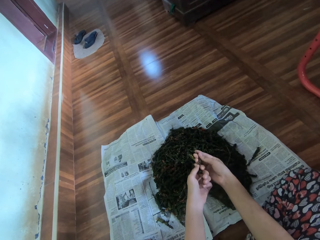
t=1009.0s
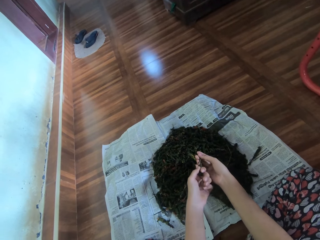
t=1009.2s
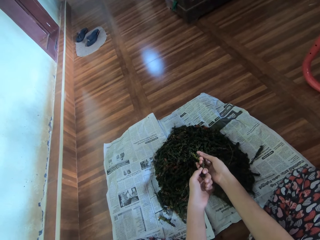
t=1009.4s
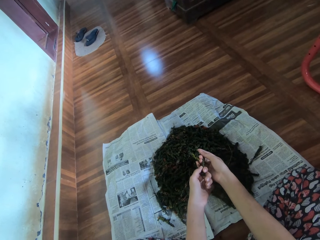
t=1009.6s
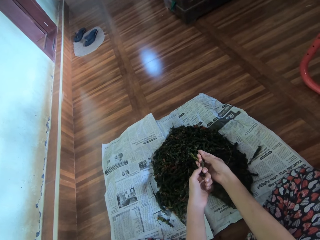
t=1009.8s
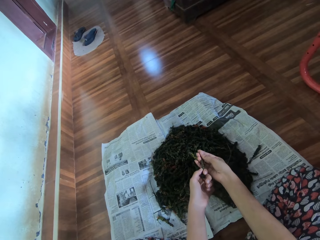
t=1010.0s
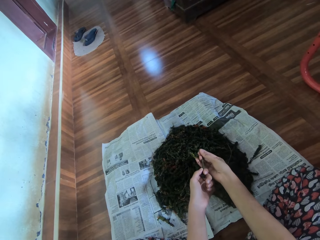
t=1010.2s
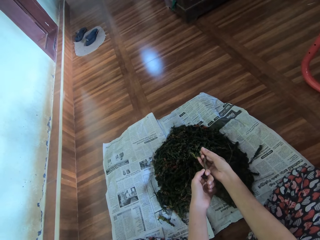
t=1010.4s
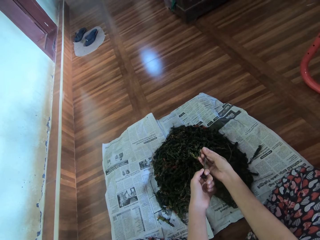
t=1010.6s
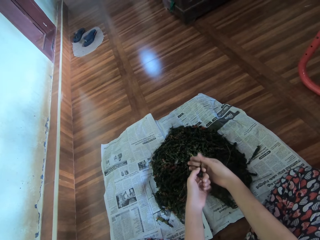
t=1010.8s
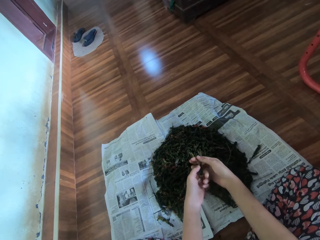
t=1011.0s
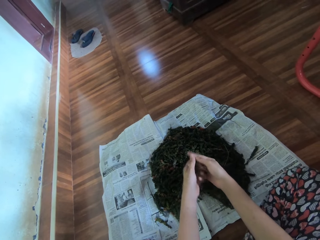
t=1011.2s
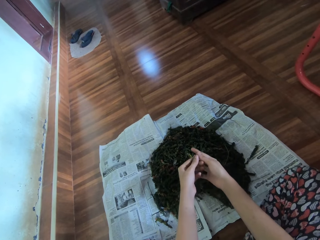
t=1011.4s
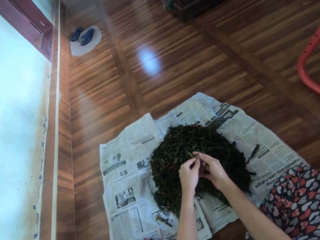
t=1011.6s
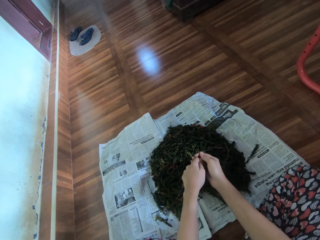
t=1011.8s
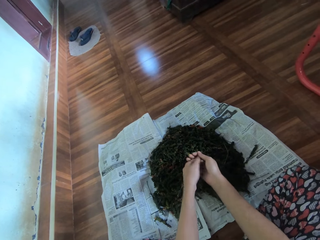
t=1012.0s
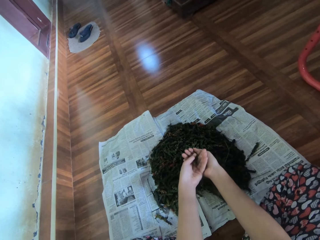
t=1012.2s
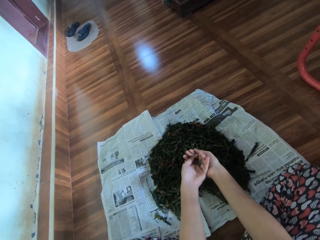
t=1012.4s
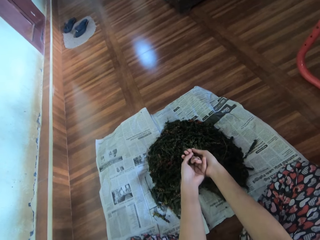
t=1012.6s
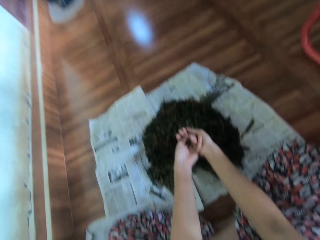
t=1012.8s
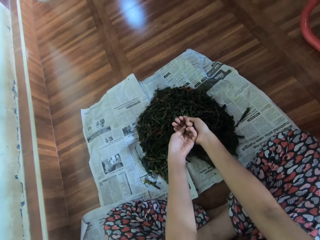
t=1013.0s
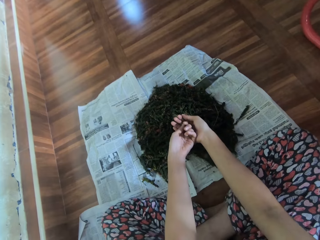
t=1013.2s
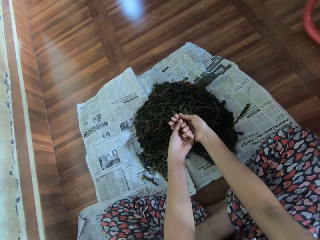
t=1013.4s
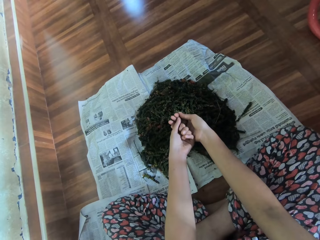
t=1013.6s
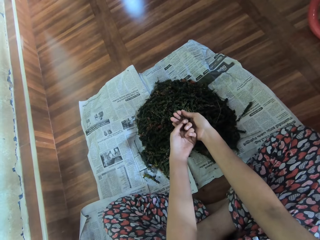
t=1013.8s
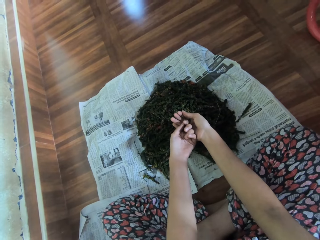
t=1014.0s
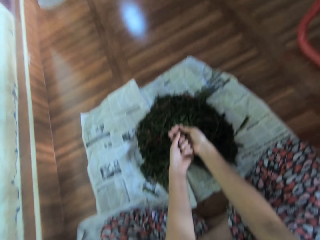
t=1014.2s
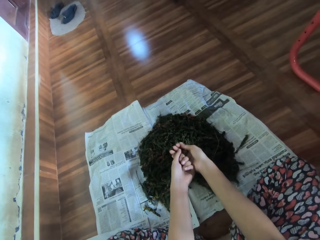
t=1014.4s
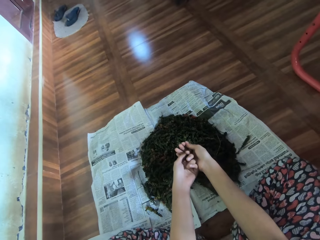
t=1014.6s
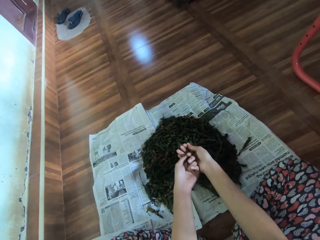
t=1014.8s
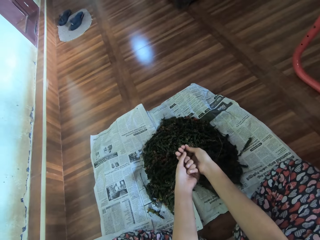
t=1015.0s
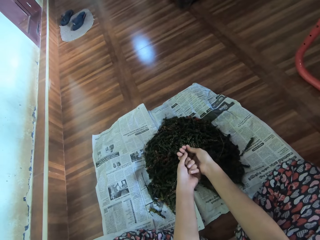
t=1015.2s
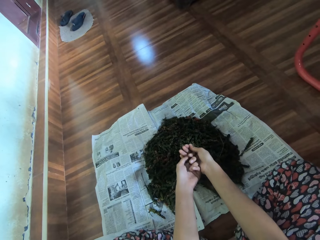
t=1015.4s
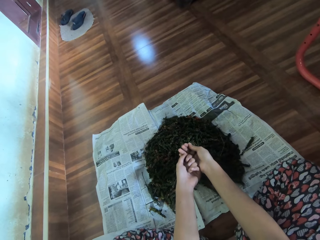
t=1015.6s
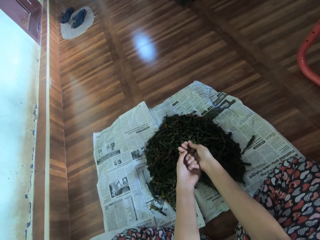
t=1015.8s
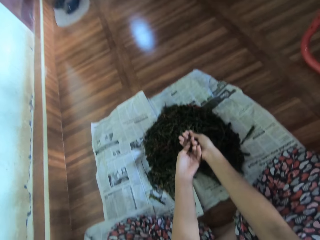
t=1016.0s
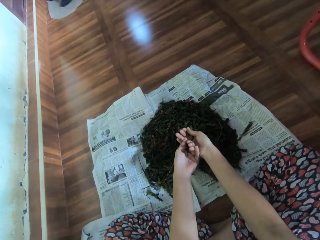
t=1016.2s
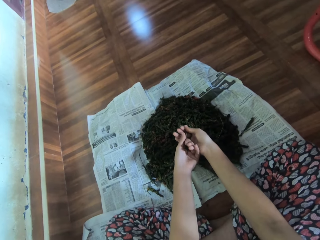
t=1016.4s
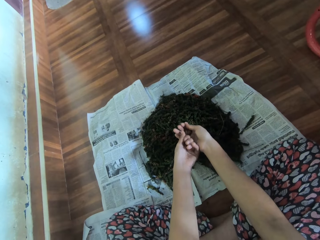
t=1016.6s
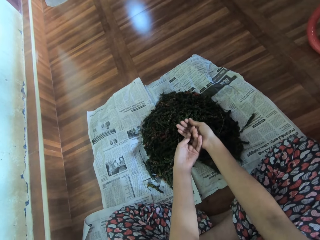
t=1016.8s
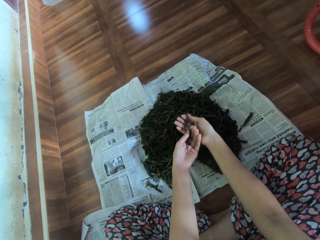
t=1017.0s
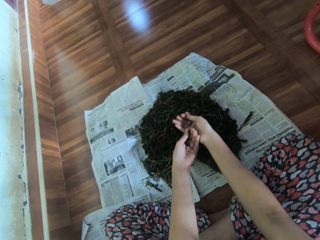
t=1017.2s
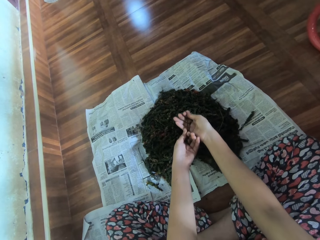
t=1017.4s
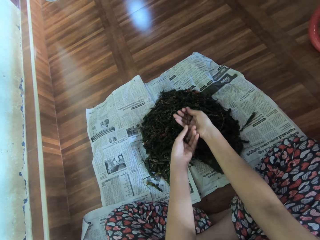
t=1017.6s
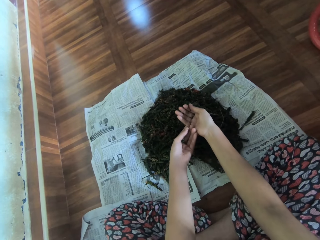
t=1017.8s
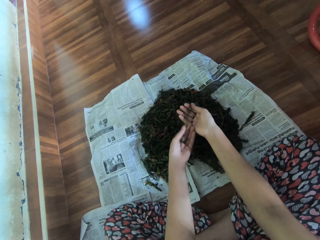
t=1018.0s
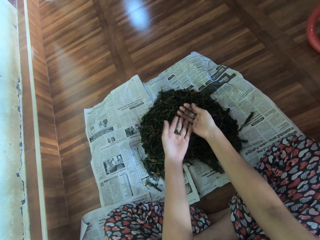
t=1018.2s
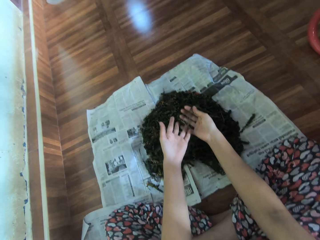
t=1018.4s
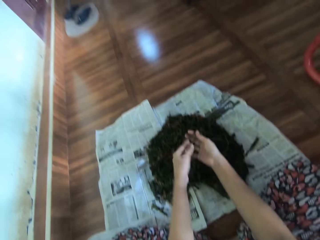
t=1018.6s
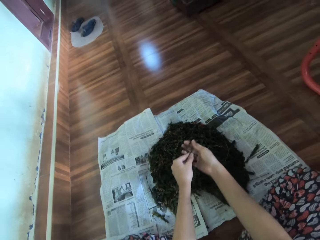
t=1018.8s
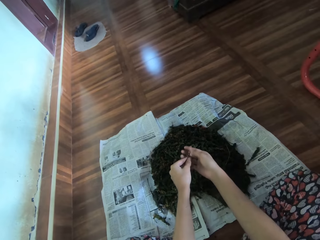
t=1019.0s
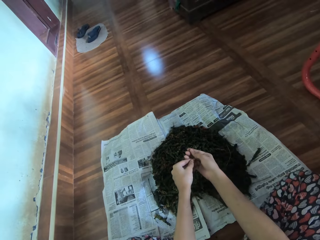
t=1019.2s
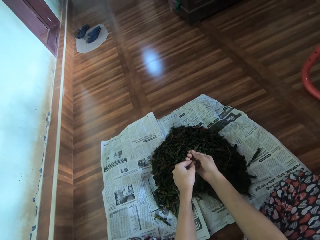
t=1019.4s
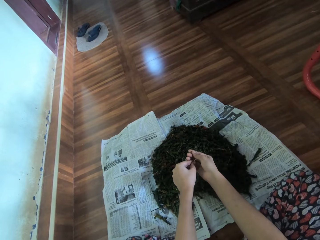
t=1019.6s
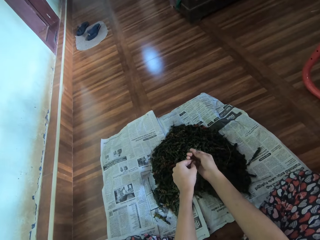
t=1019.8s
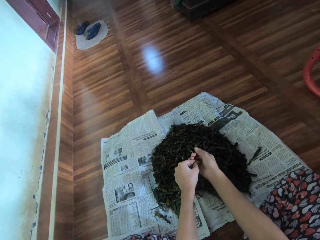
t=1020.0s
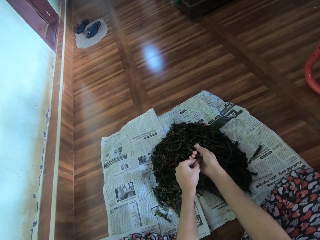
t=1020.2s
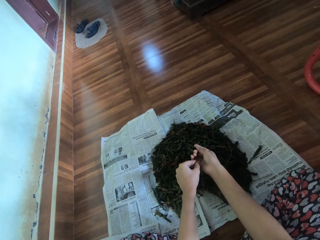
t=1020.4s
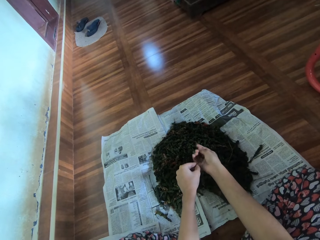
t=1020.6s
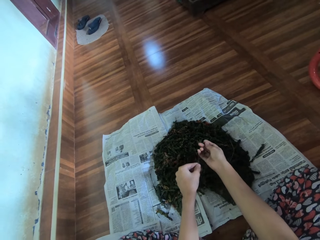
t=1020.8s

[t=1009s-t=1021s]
The camera wearer rubs the dry leaf in her right hand with her left hand. She looks at the floor and peels the leaf from a leaf stalk. She looks at the leaf stalk. She holds the midrib of the dry leaf with both hands. She smoothens the midrib of the dry leaf in her left hand with her right hand.

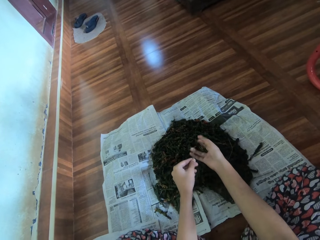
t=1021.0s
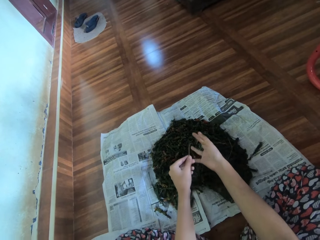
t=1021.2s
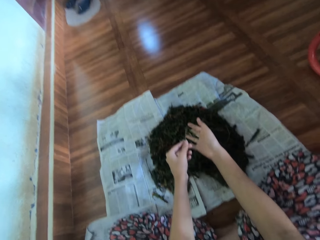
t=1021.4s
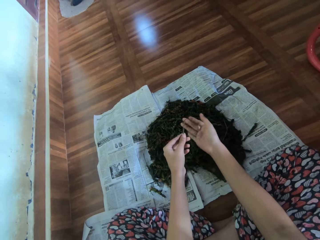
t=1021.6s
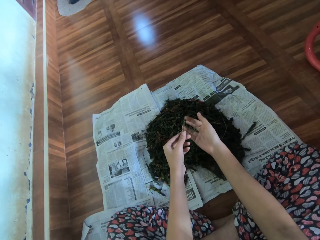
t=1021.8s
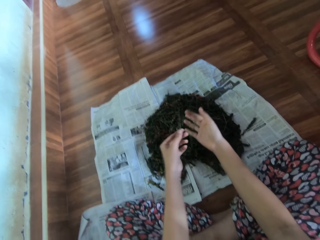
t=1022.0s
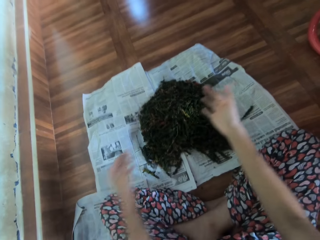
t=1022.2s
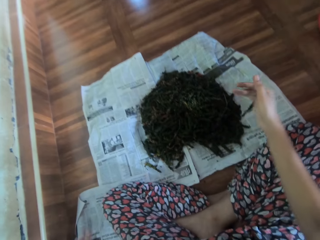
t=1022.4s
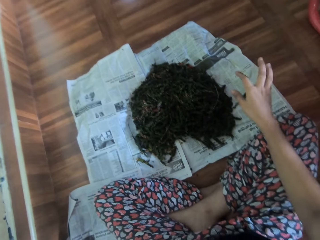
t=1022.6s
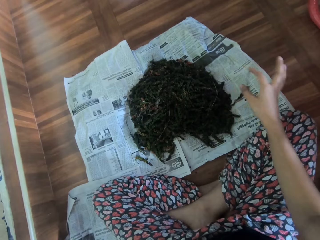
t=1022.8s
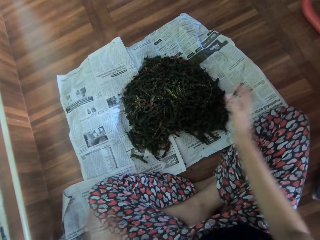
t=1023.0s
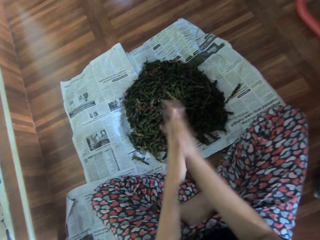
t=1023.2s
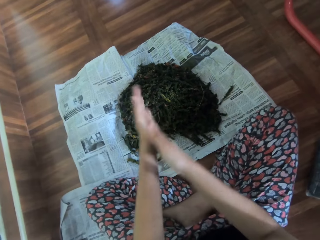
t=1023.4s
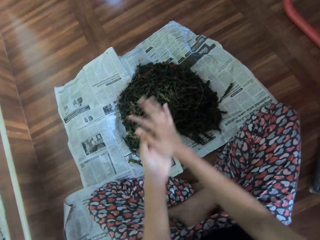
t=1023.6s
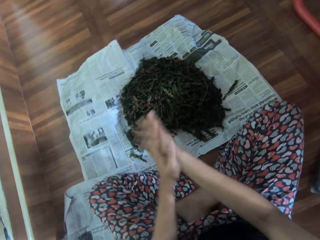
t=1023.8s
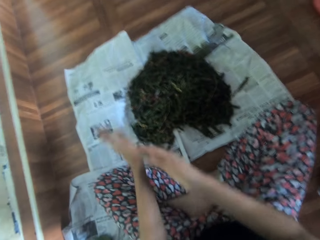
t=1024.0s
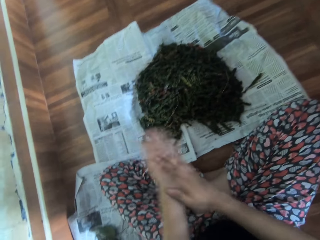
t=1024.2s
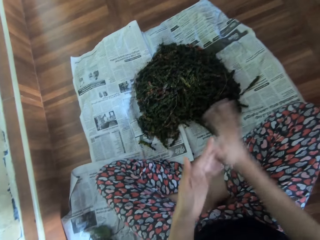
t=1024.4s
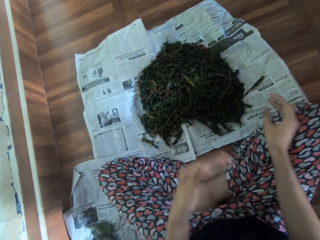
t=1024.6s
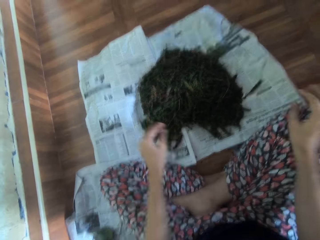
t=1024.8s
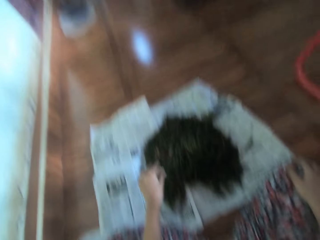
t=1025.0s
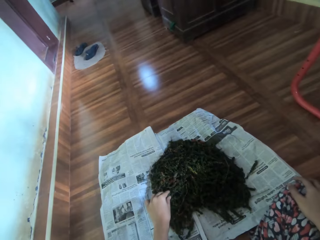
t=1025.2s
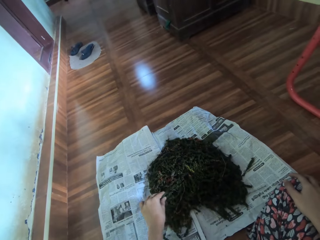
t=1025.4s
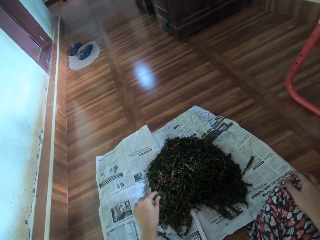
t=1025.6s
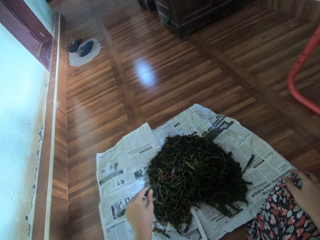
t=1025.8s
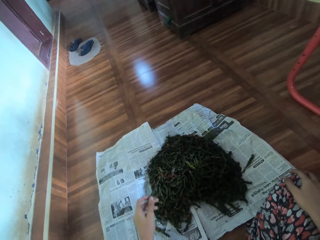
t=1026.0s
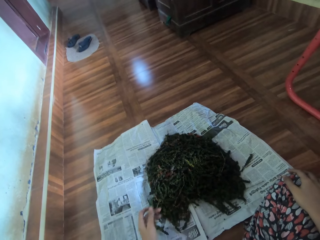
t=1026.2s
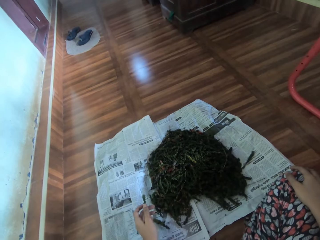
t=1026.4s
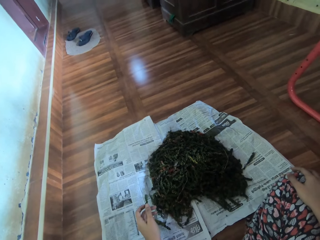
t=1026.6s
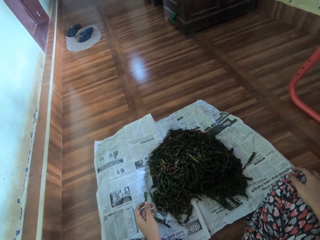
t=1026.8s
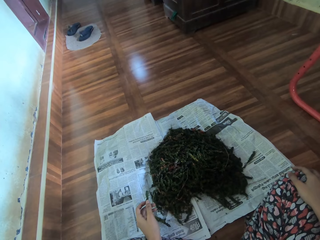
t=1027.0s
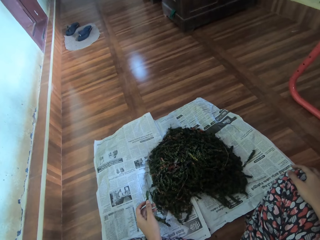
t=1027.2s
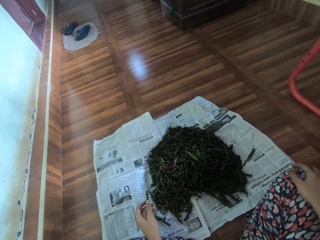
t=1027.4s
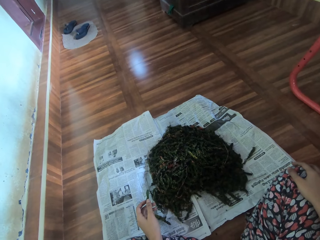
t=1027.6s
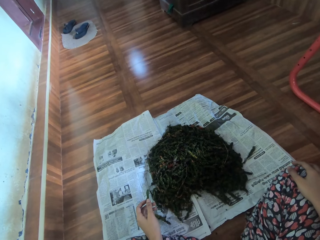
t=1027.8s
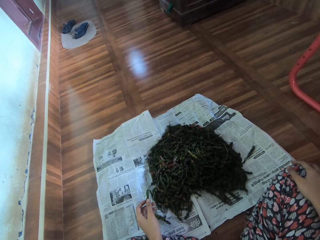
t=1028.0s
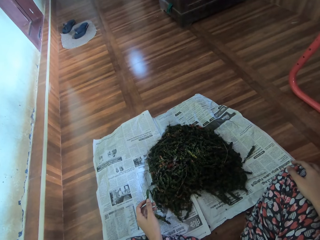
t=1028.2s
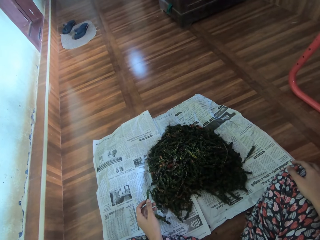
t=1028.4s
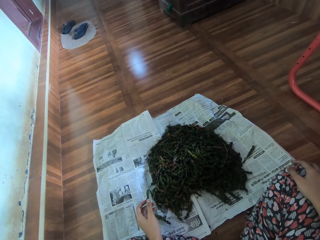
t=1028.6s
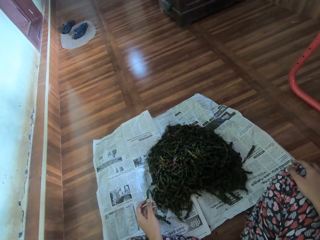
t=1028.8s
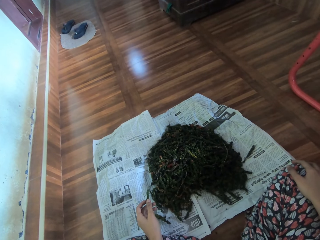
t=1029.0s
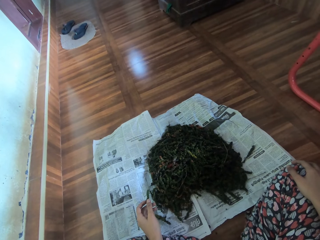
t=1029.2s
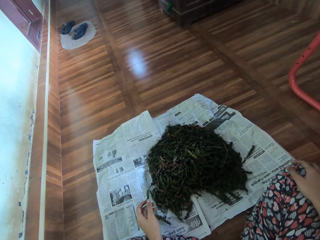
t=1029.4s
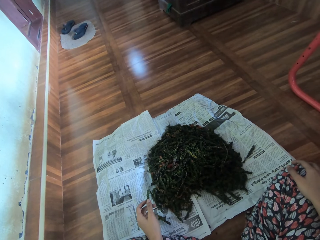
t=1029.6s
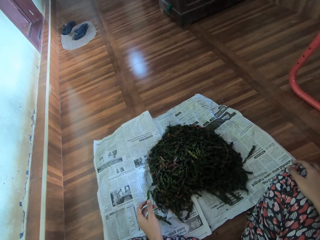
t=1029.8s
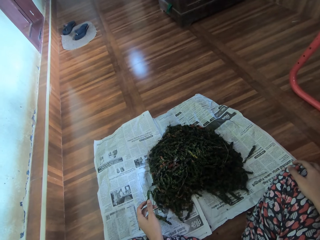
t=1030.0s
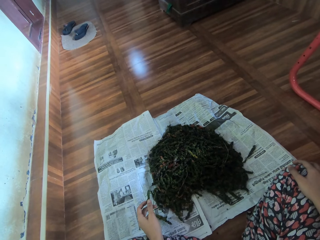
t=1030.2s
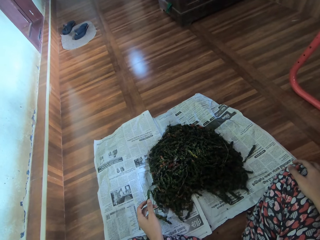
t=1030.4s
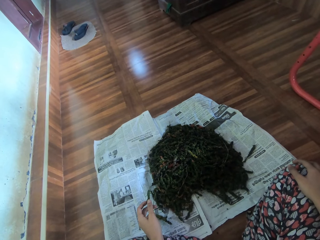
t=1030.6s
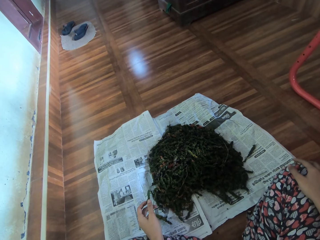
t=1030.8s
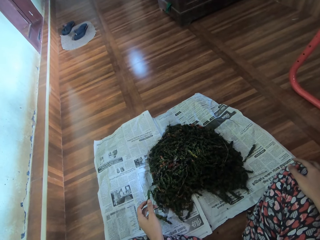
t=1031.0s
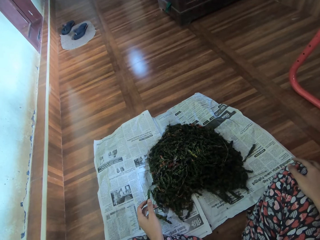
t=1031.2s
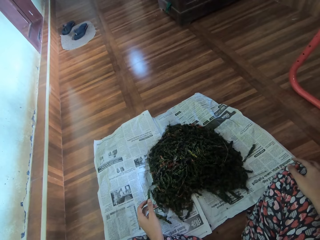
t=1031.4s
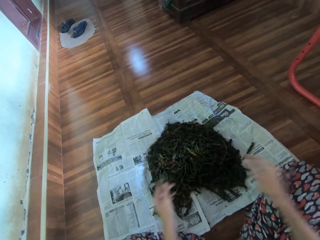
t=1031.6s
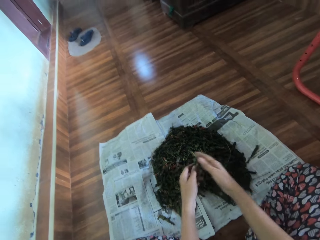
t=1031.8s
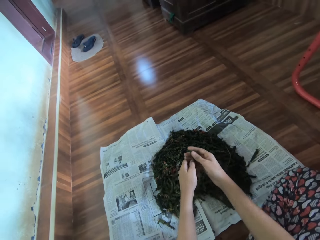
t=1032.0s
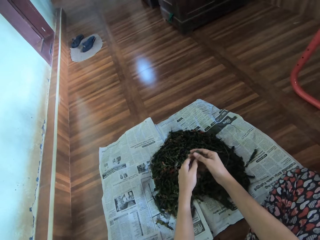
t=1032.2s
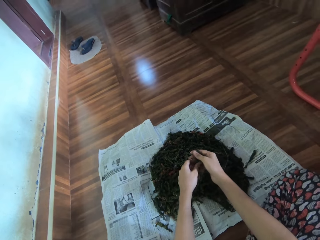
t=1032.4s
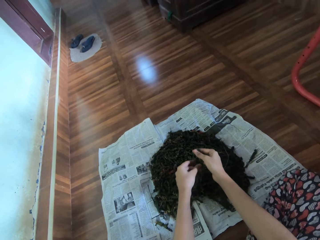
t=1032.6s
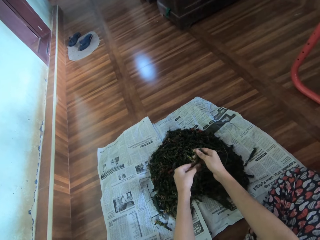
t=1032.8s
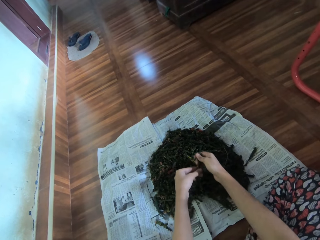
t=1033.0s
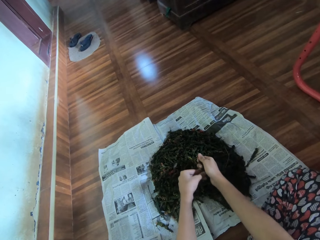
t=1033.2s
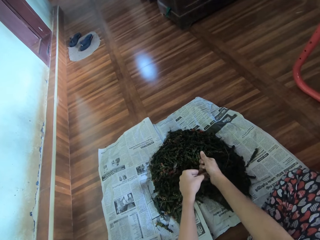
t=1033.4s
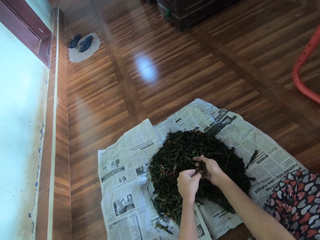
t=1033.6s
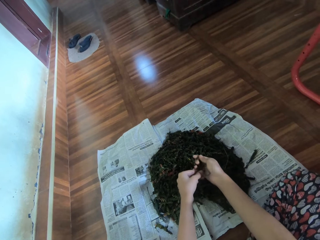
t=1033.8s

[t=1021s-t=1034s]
The camera wearer peels the leaf from a leaf stalk. She shakes fingers. She drops the midrib of the dry leaf on the floor with her left hand. She moves a hand and shakes a hand. She rubs her palms. She picks a dry leaf from the leaf pile on the floor with her left hand. She touches dry leaves. She holds the dry leaf. She rubs the dry leaf with both hands. She holds the leaf with both hands.
